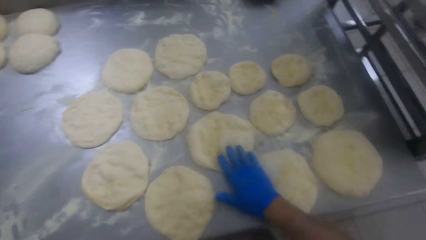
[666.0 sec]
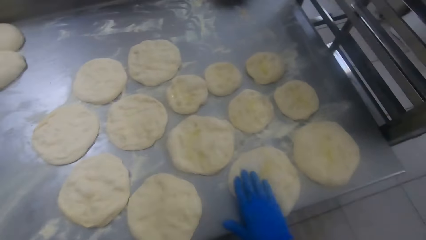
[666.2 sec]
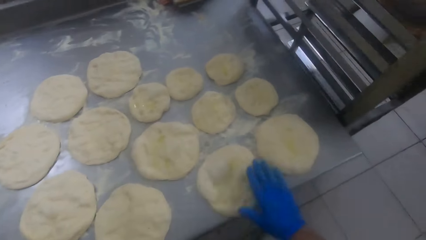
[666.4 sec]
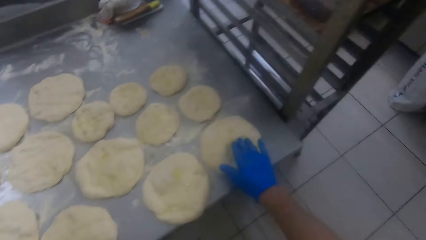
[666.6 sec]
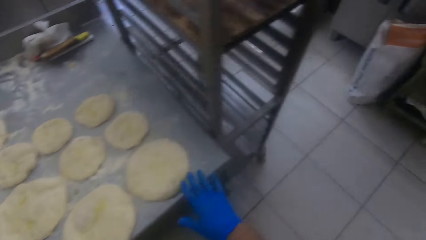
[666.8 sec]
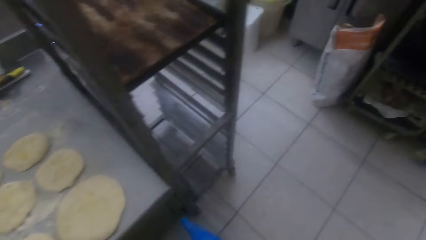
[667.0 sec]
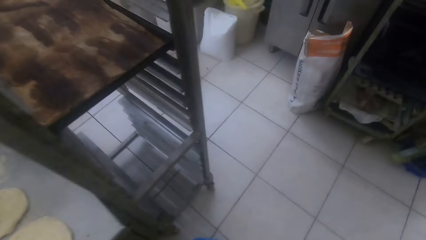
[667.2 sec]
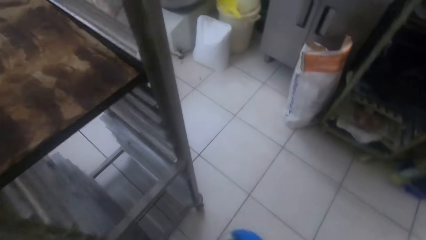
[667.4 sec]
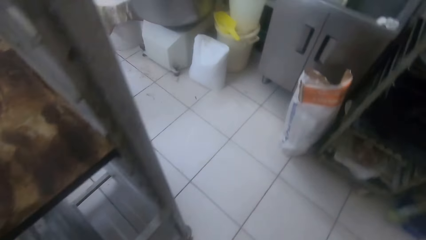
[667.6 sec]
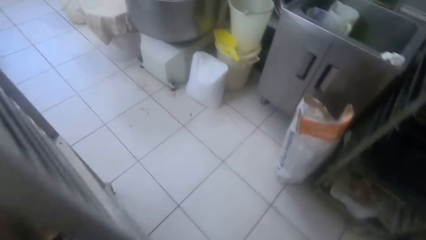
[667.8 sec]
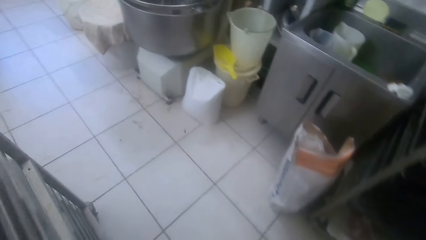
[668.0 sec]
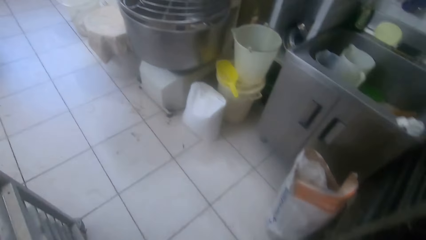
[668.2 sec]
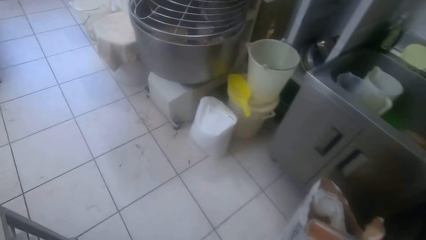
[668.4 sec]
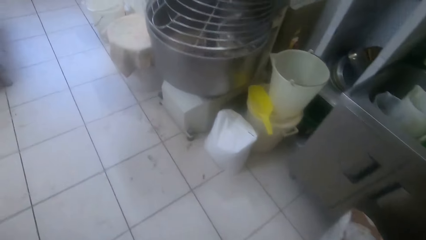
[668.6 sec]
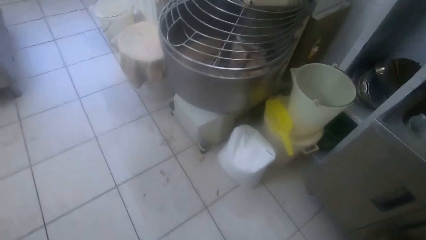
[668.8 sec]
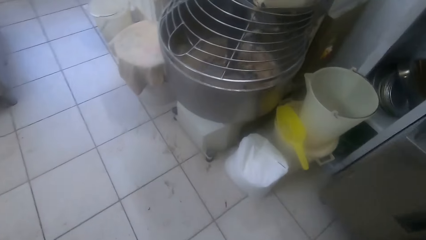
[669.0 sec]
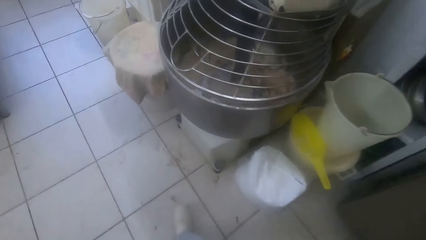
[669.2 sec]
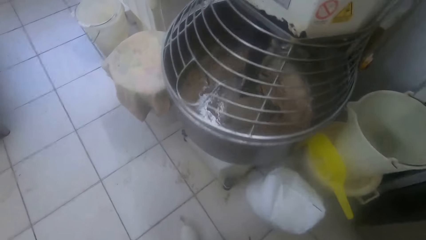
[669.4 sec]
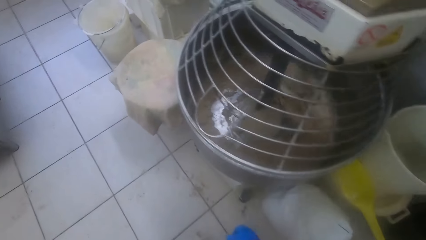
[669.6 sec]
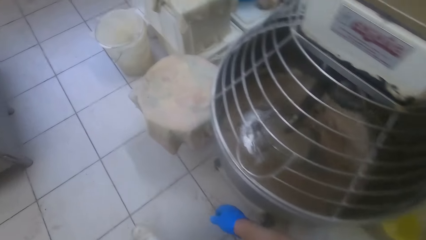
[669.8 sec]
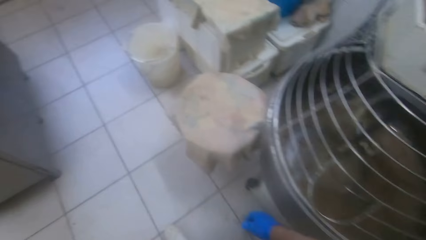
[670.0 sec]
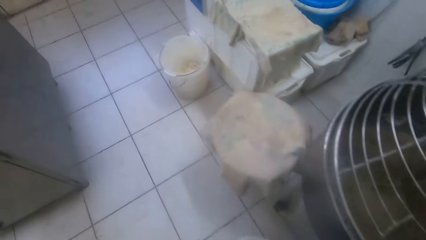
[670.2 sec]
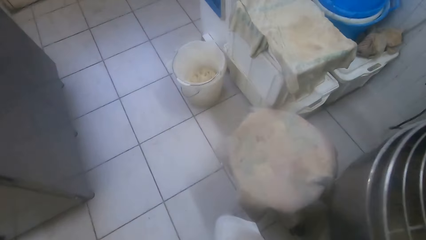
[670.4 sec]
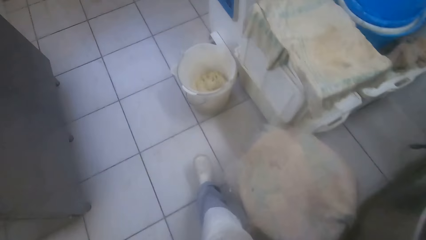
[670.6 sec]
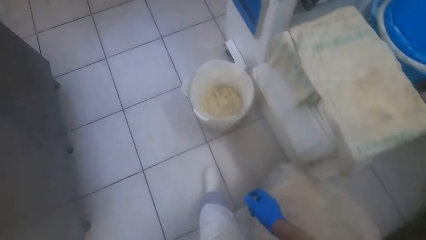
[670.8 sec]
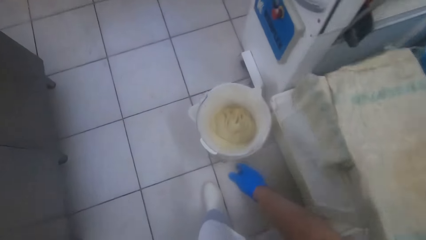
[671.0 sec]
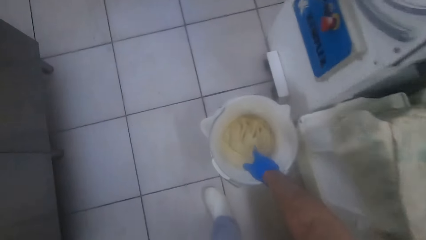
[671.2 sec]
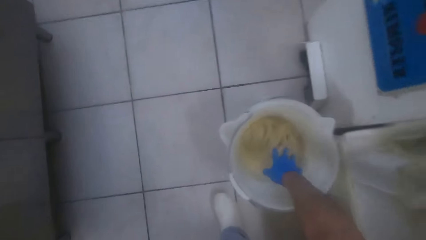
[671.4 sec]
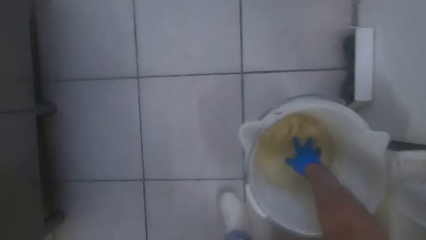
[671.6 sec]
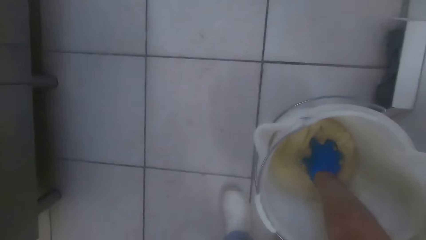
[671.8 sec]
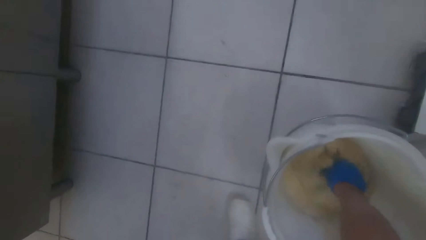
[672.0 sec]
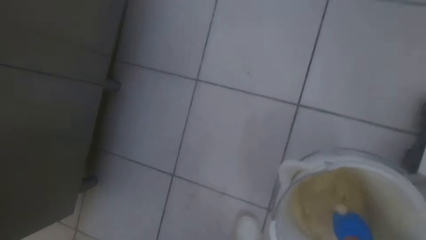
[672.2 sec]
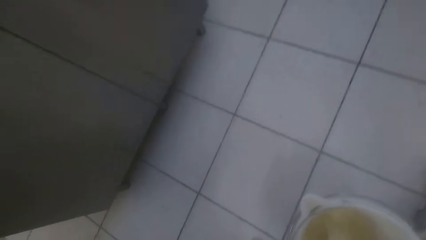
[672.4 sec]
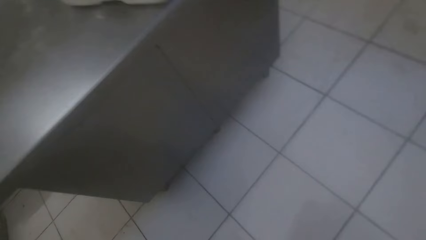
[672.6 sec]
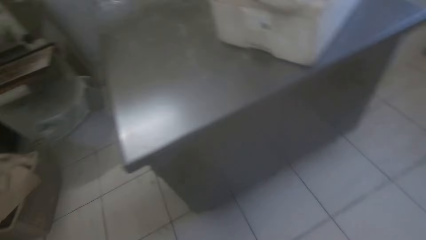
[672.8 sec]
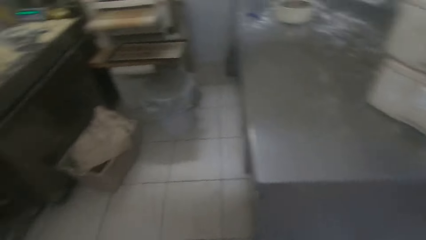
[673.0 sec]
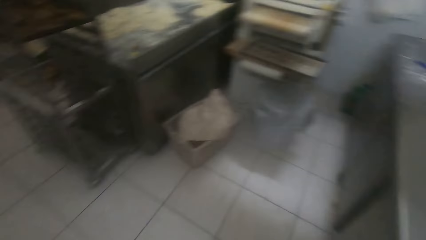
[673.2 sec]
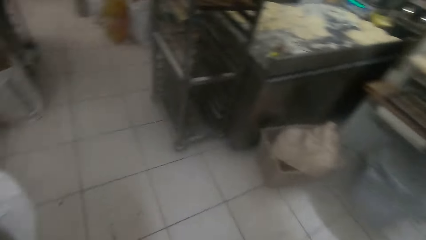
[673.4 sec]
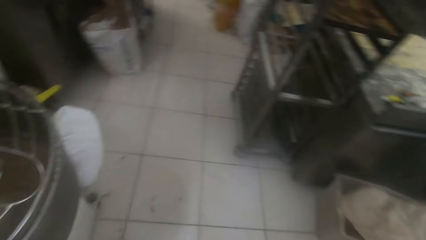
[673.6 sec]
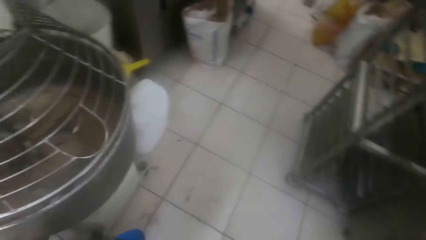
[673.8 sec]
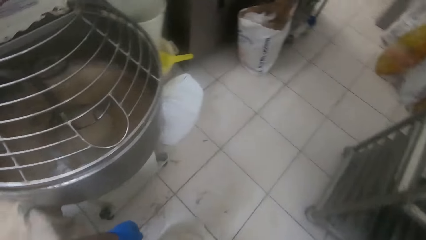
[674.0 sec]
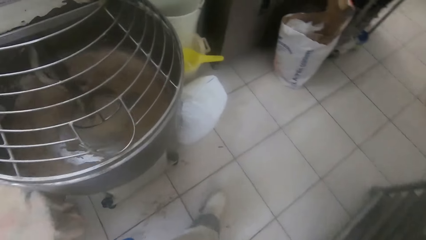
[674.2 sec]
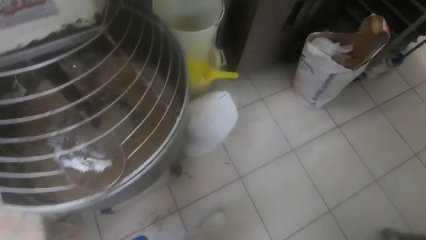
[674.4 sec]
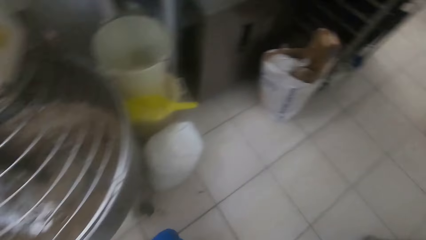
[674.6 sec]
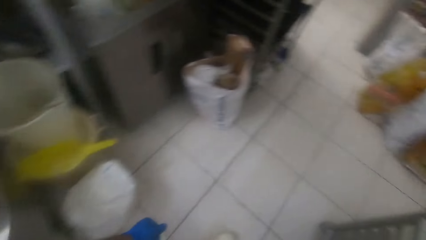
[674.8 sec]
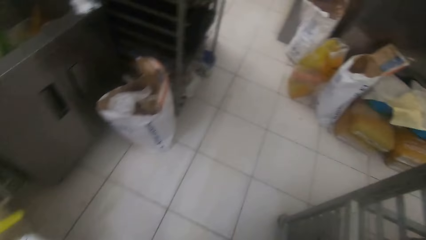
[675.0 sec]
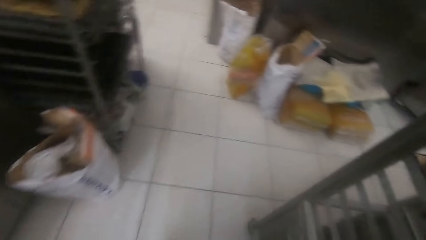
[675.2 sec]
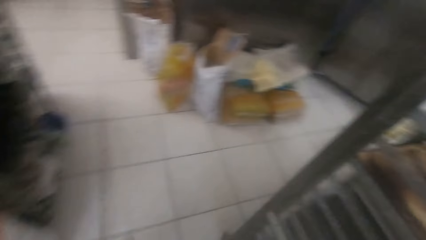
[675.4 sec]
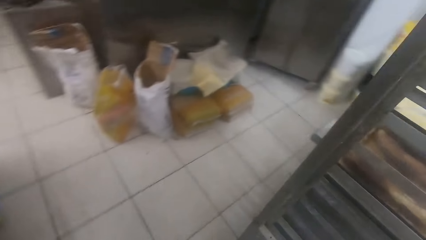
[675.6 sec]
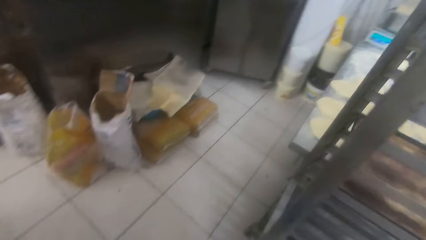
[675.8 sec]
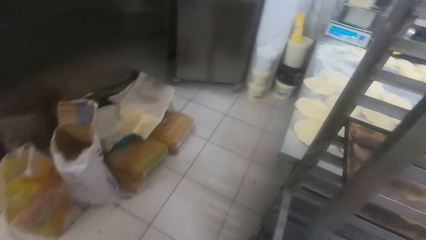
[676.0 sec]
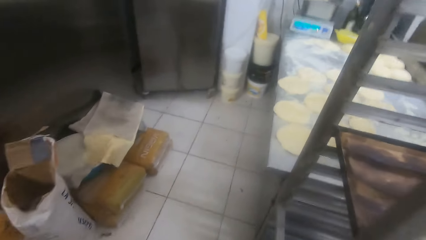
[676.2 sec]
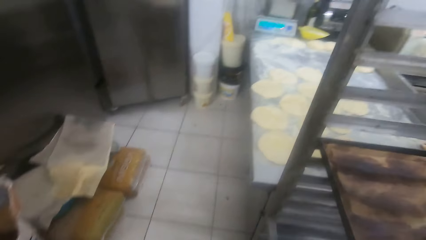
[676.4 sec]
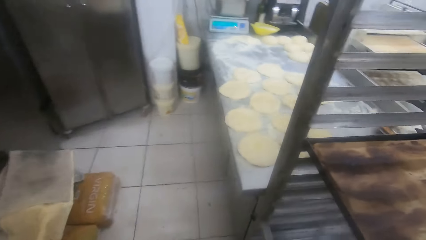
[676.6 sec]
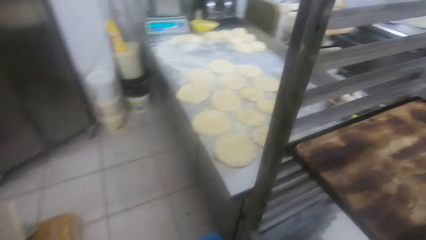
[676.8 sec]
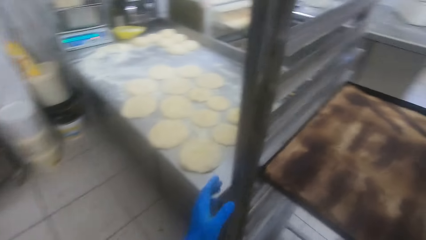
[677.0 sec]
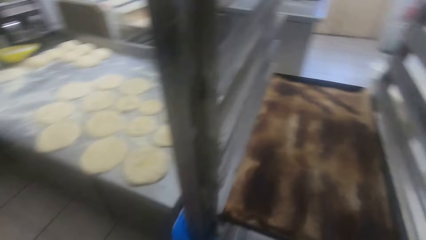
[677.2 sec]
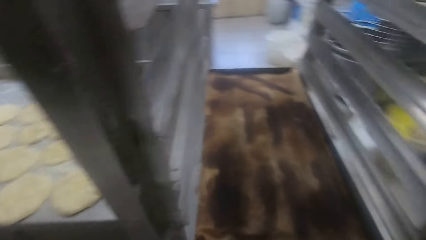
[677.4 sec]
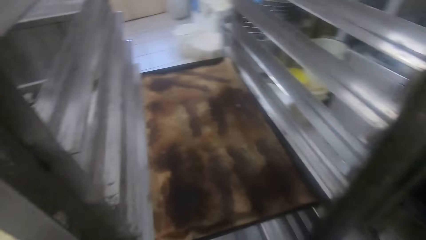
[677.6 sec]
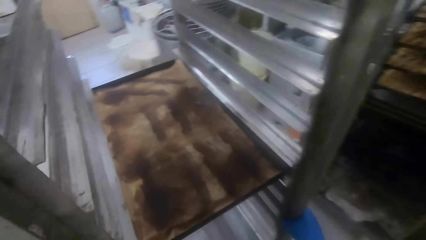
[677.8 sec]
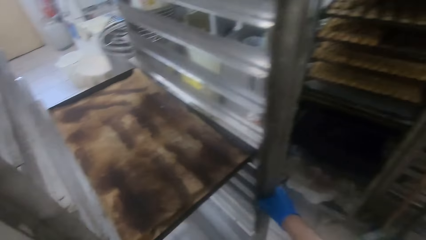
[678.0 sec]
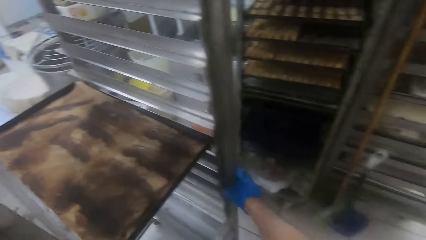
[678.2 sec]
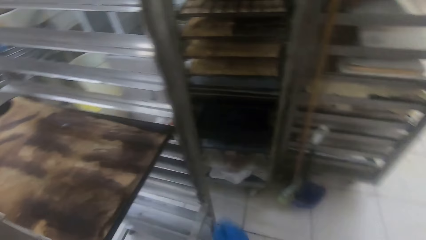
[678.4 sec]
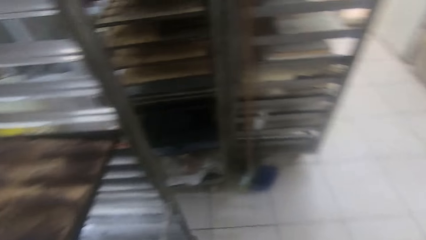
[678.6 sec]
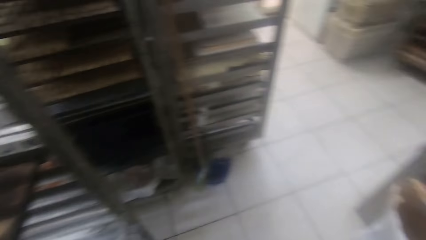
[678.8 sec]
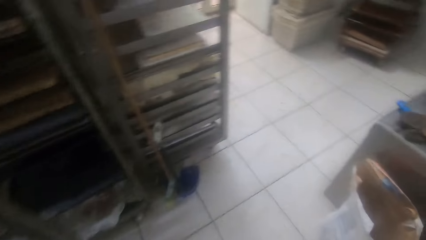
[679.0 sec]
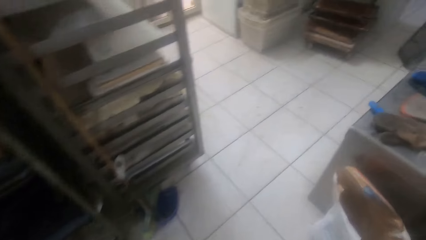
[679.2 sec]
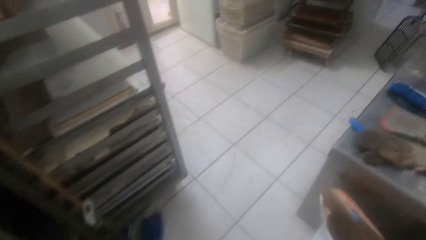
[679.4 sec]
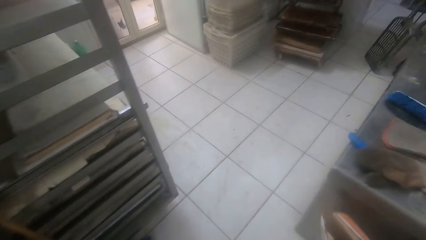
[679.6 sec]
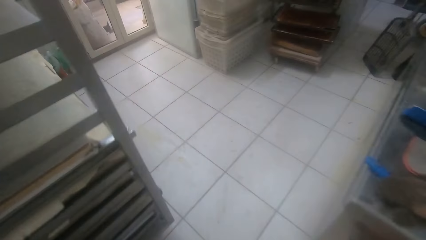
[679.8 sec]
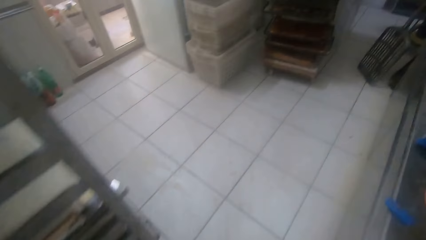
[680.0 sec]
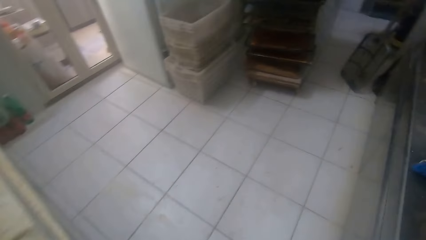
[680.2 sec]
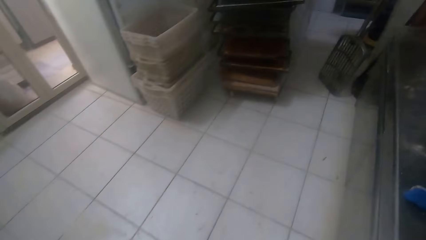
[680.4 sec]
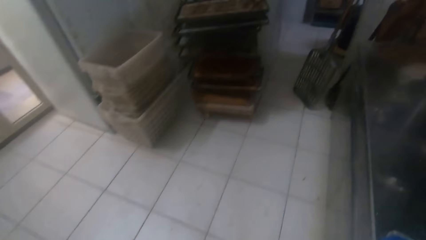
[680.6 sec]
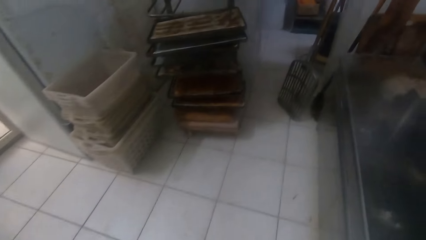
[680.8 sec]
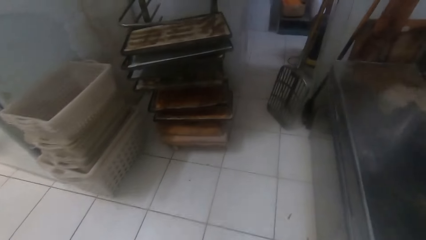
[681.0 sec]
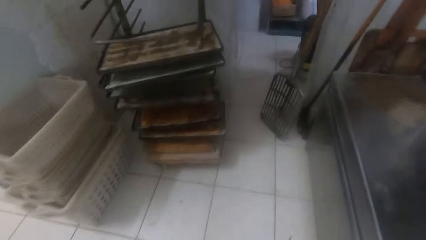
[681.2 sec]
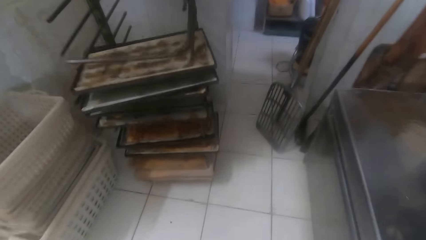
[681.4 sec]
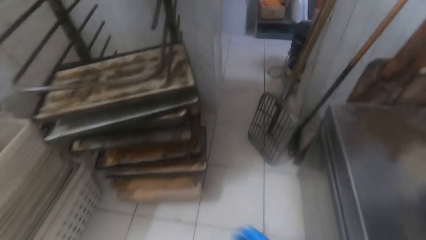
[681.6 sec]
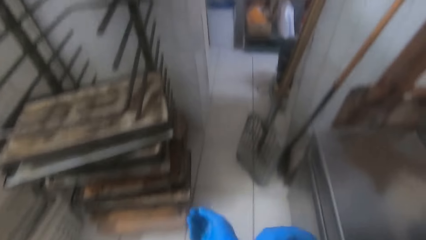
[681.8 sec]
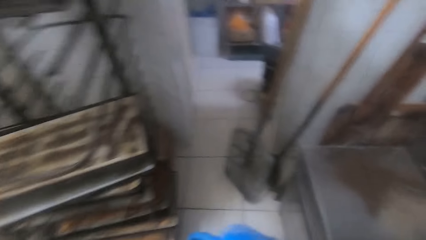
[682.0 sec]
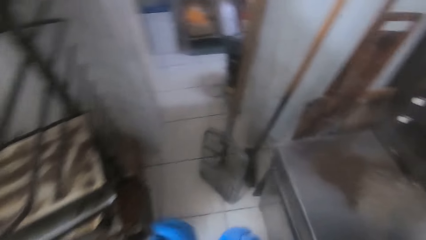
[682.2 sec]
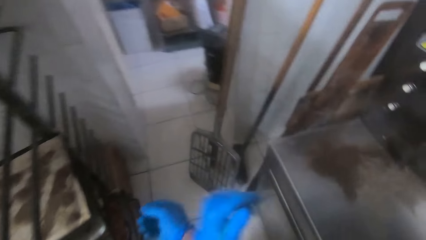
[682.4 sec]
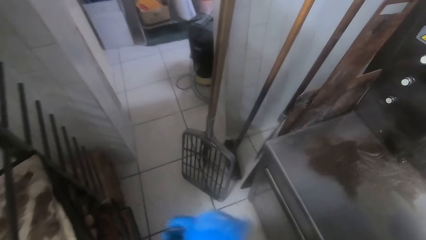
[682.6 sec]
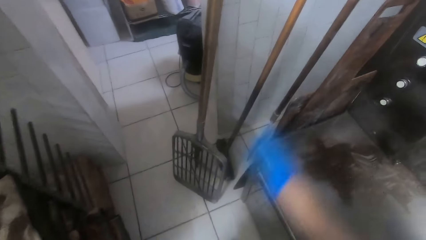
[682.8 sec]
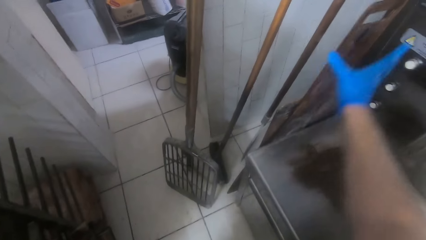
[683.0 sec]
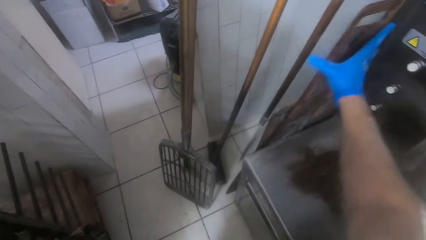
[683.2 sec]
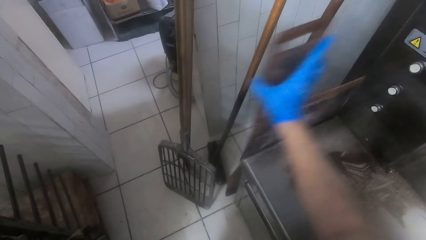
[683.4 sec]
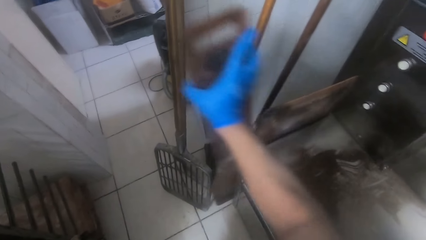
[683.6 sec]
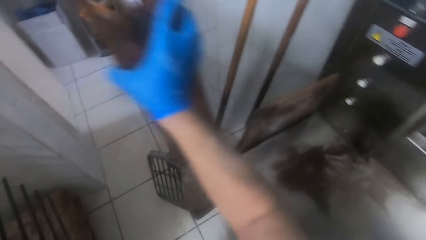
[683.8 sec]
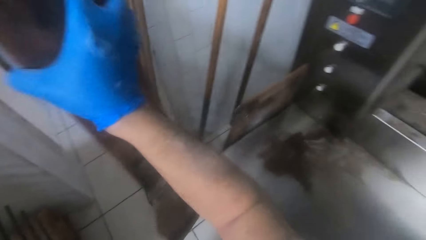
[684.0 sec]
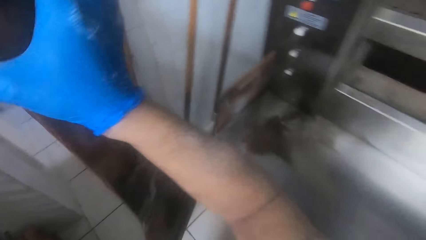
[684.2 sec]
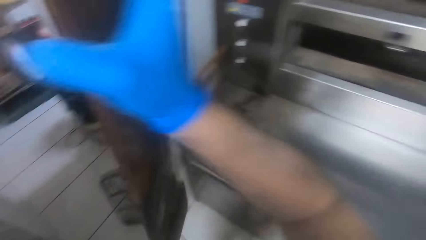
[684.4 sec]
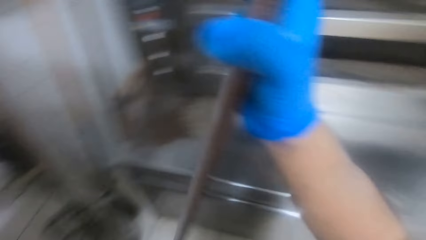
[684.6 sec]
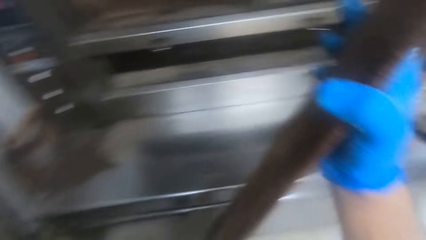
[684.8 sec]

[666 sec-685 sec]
The camera wearer walks away from the kneading table. He dips his right hand into a bucket of dough on the ground. He holds the dough. He pinches the dough in the bucket with his right hand. He walks away from the dough bucket. He pushes a shelf with his hands. He walks away from the shelf. He rubs his hands together. He picks up a peel board beside the oven with his right hand.
